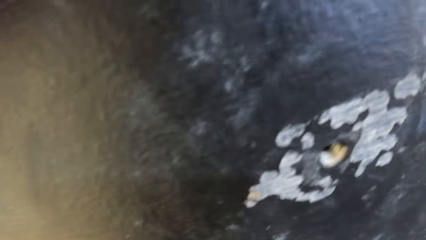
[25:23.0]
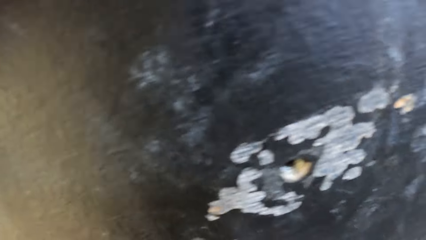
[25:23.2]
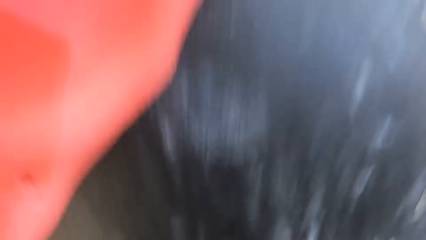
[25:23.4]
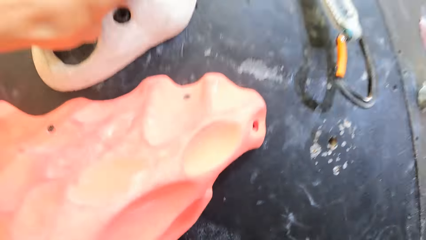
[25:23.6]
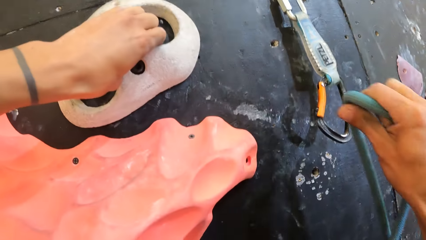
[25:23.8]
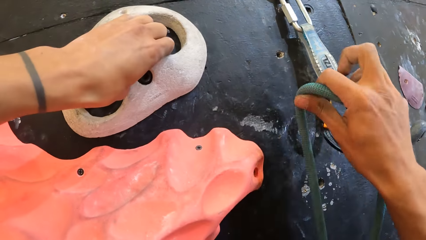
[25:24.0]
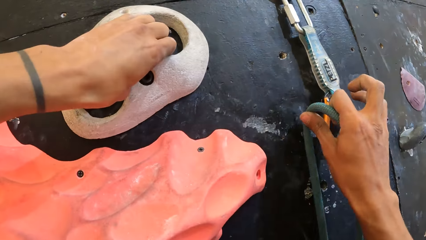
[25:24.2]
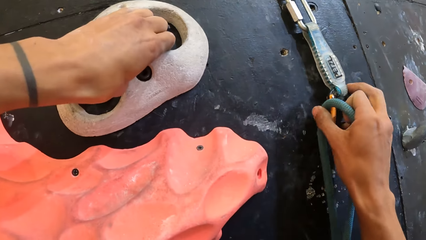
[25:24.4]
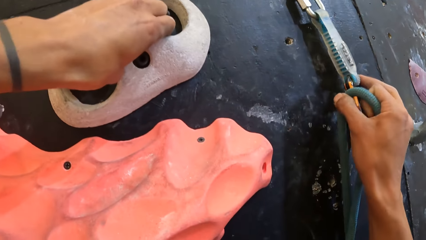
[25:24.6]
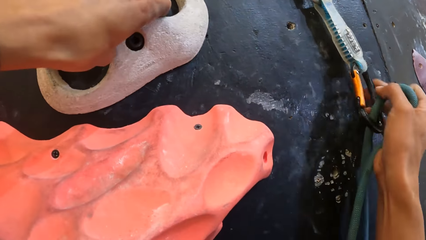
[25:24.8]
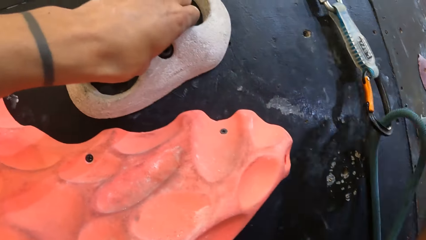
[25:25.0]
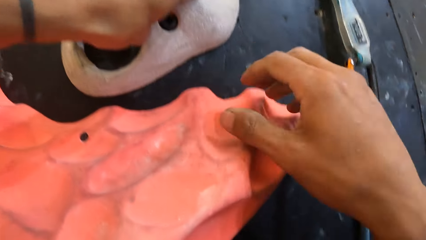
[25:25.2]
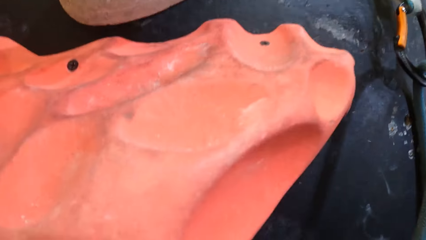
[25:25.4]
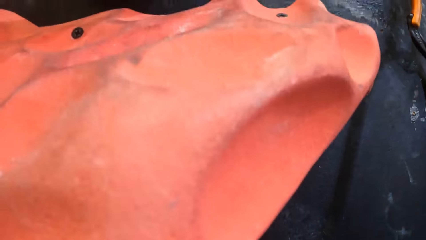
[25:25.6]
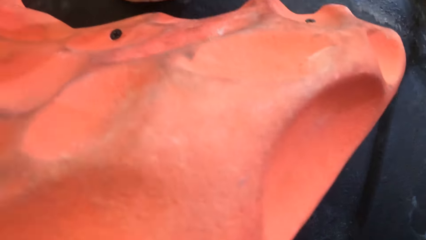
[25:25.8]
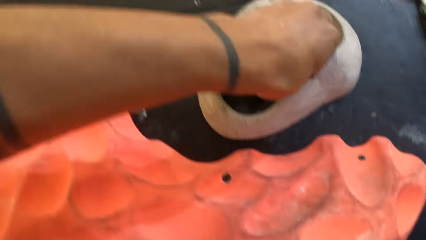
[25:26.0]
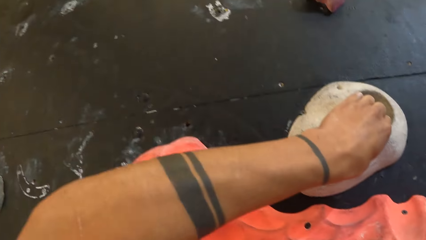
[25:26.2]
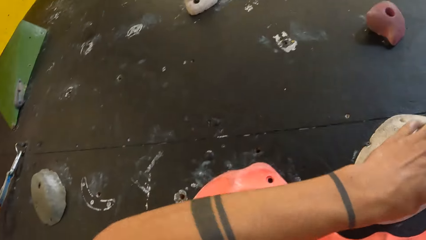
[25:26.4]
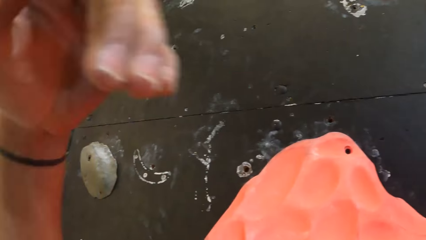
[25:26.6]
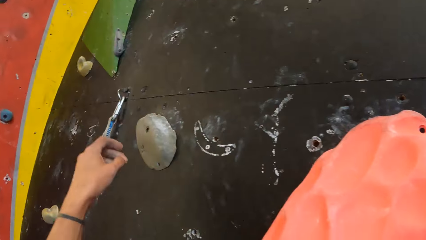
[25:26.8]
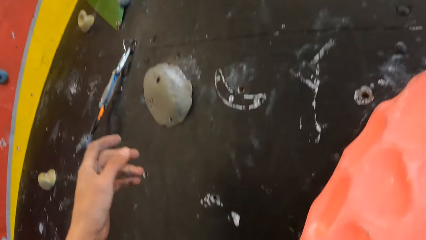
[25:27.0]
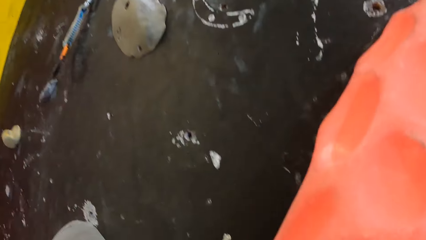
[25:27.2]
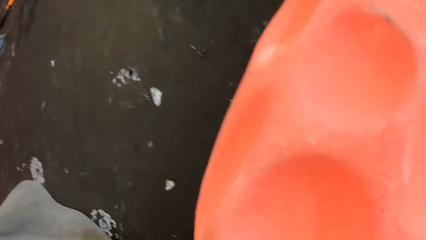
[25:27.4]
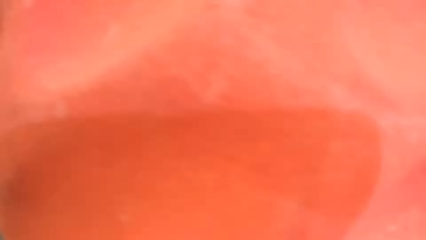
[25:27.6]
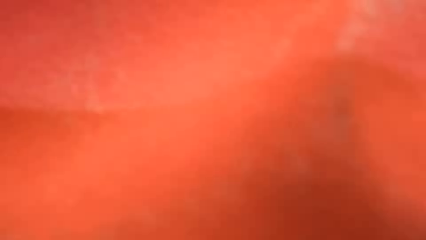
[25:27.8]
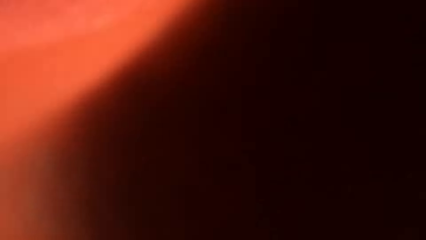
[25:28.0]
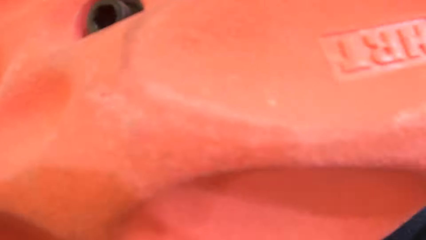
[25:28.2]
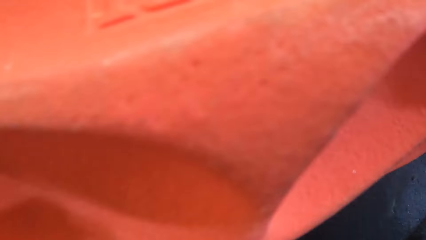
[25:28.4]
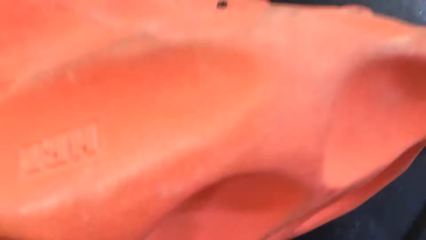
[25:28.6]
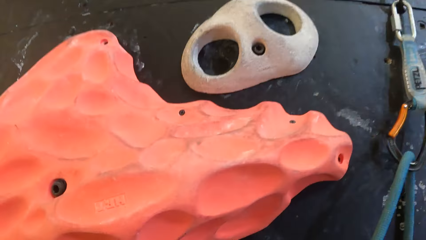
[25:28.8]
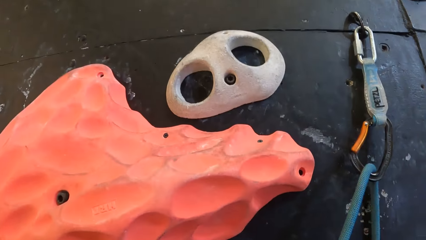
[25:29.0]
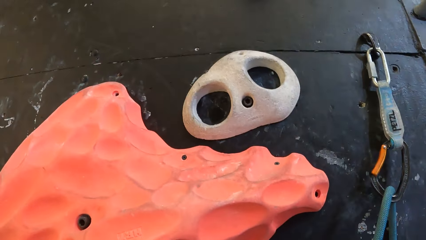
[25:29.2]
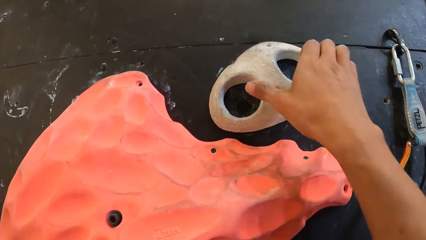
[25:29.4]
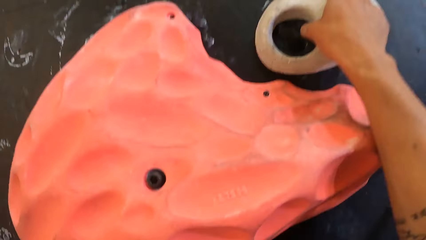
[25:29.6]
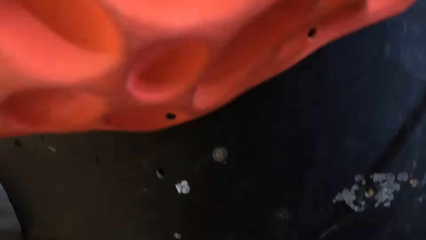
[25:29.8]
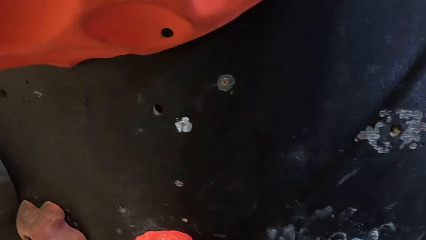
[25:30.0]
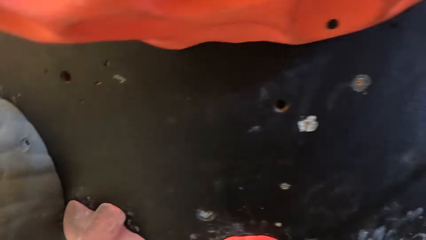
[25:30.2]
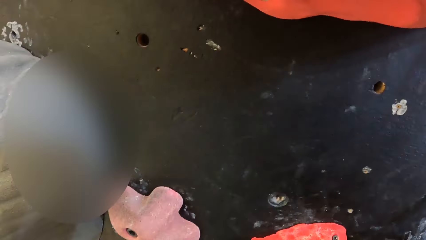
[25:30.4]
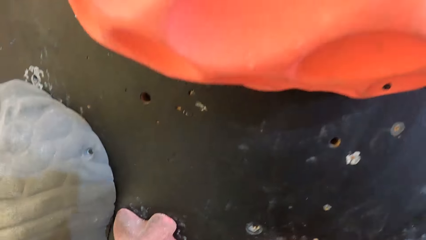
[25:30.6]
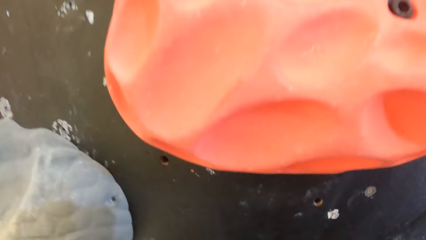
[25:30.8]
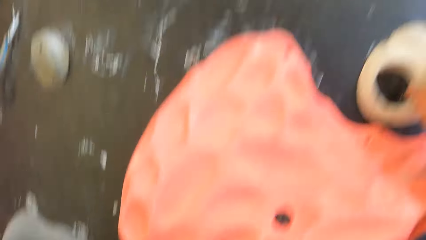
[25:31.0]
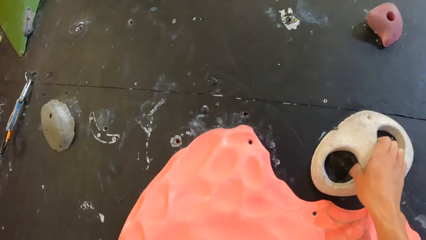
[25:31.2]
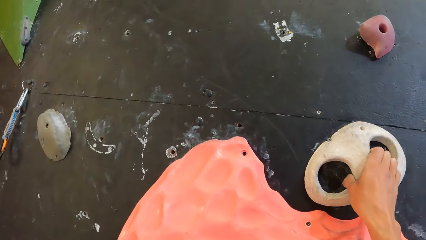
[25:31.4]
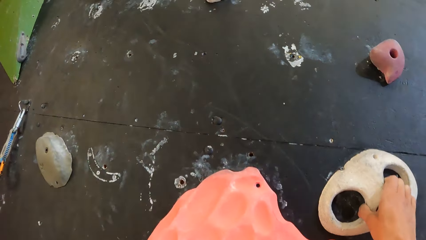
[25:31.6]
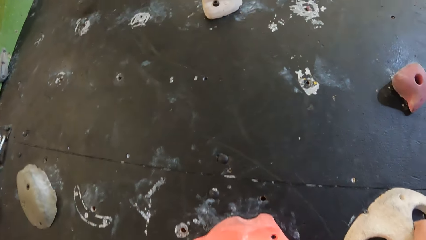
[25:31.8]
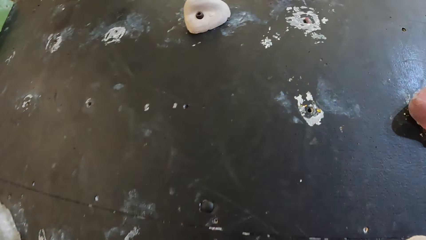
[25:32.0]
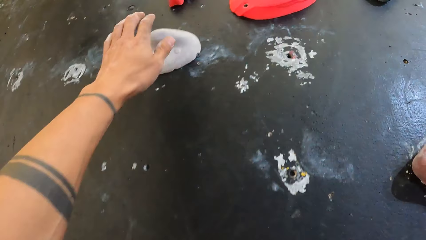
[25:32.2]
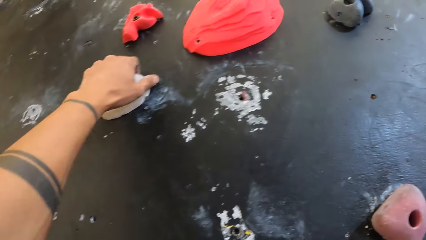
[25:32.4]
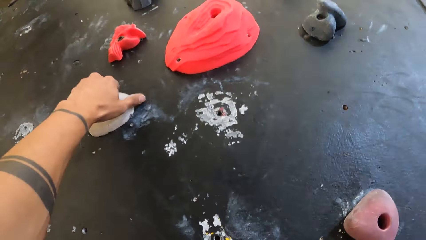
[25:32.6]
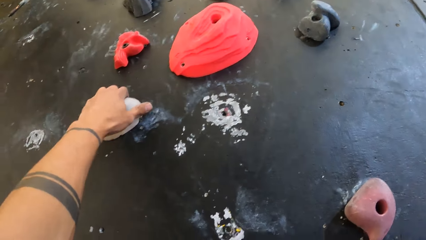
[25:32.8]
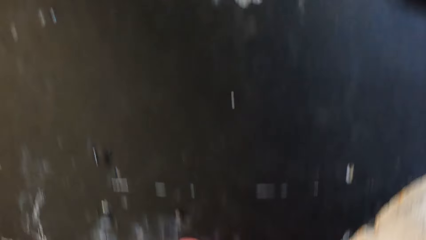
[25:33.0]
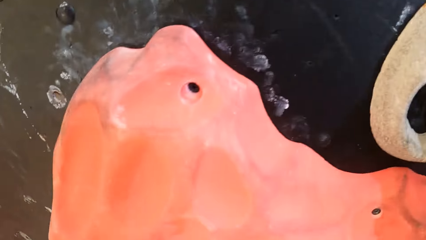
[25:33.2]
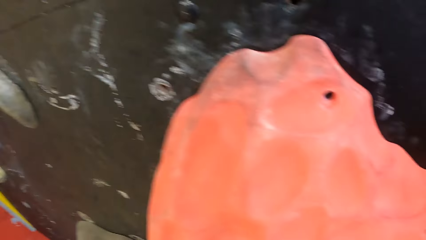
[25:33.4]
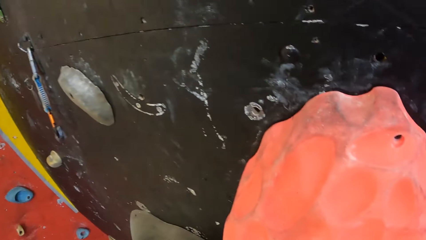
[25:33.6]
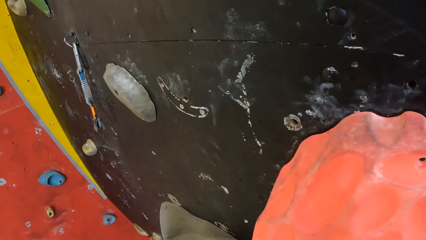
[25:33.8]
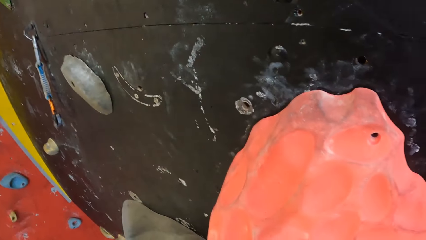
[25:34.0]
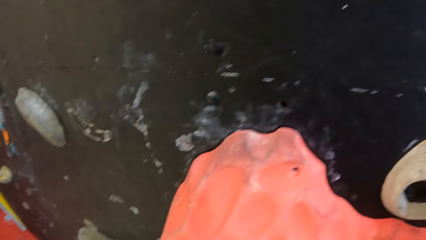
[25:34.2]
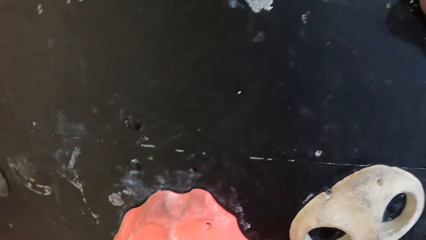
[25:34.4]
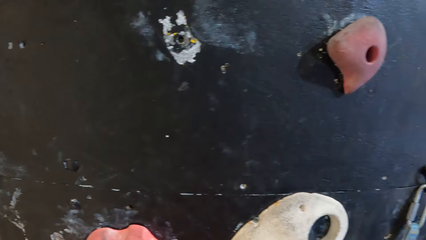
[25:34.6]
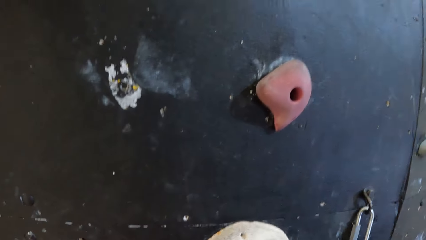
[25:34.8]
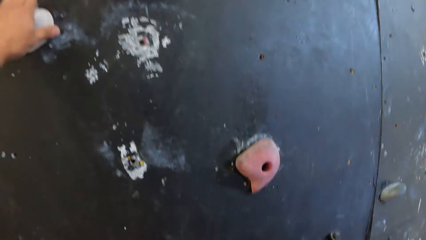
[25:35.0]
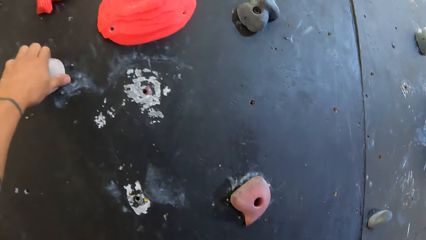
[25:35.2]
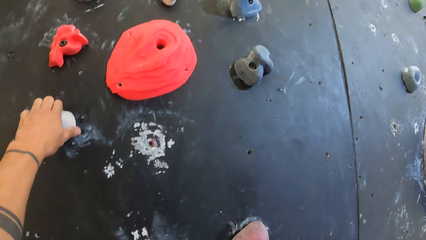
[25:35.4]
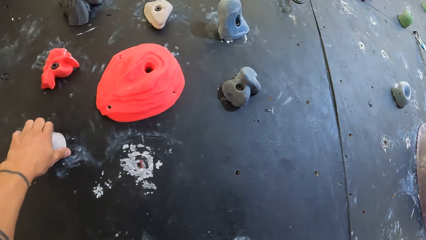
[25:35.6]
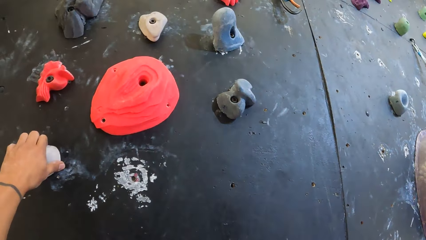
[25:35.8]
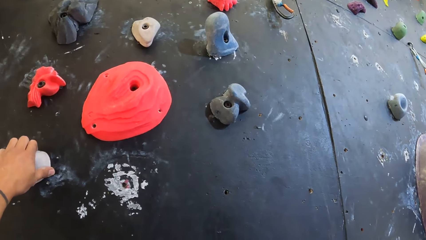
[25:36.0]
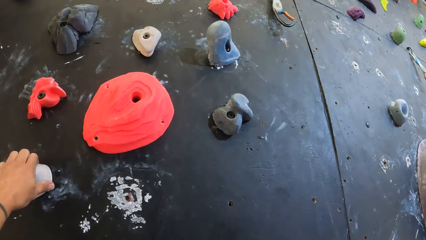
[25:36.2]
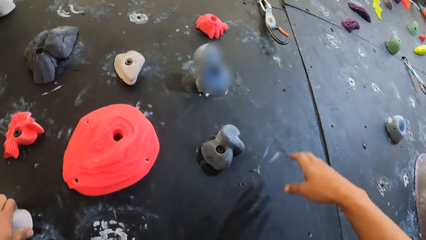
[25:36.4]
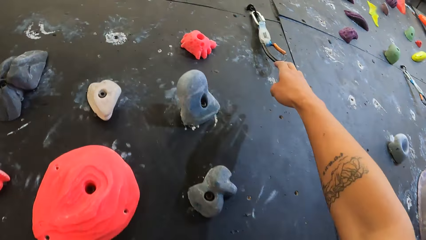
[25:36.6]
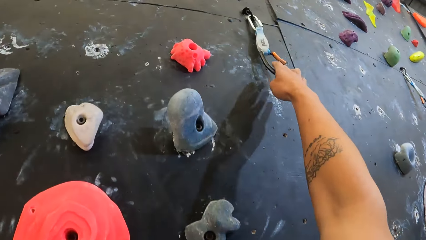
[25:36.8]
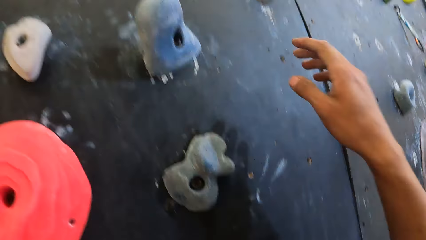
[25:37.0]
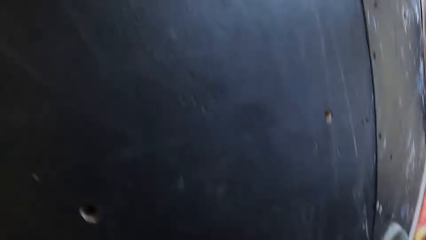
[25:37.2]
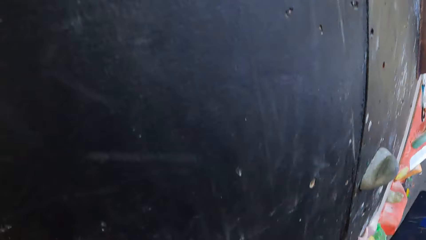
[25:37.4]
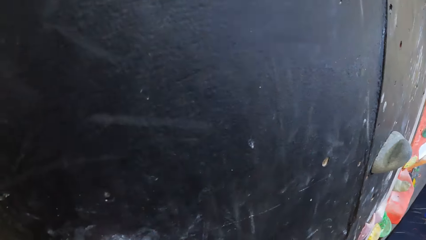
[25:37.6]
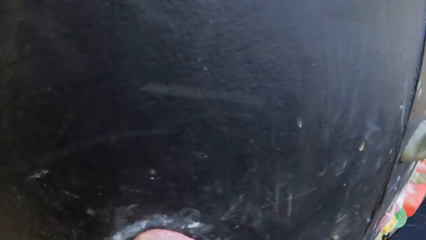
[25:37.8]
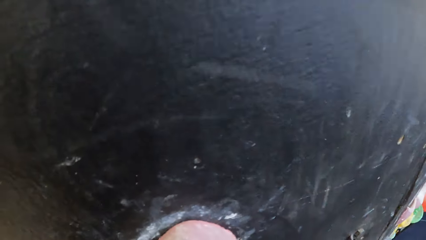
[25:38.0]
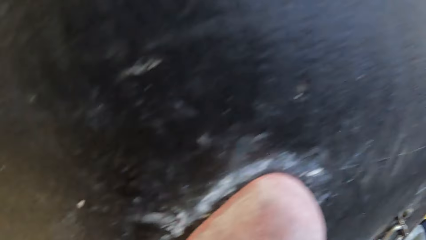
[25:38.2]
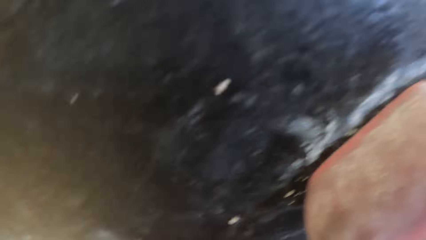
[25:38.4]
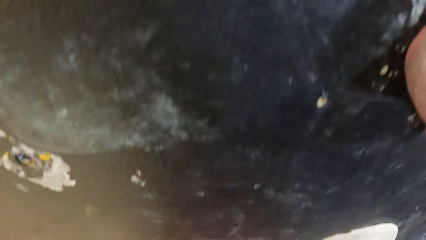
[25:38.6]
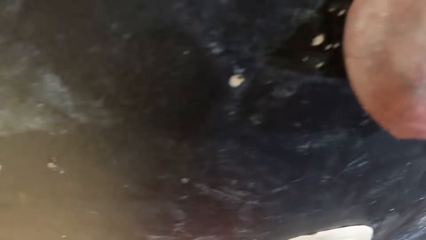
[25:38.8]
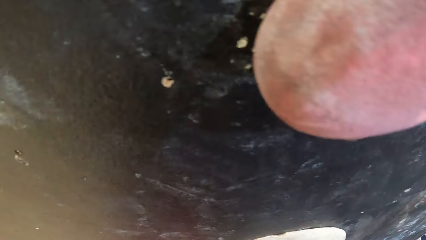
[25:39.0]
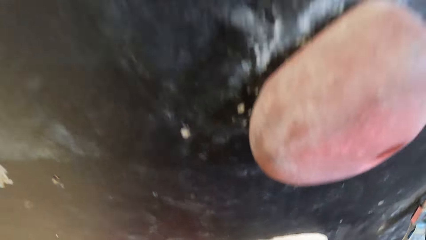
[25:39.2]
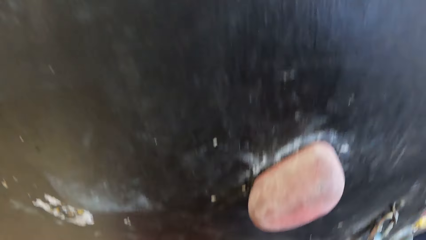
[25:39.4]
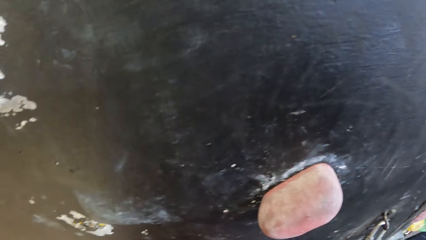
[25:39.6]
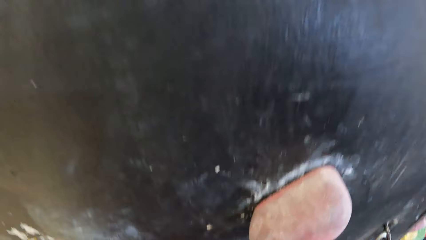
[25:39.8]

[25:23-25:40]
The camera wearer puts the climbing rope on the quickdraw. They climb the climbing wall. They hold a climbing hold with the right hand. They hold a climbing hold with the left hand. They touch the quickdraw with the right hand.
